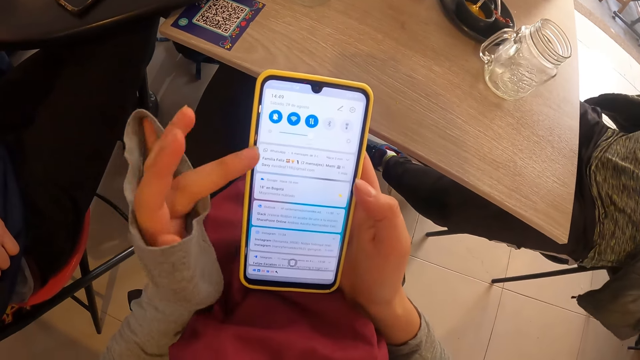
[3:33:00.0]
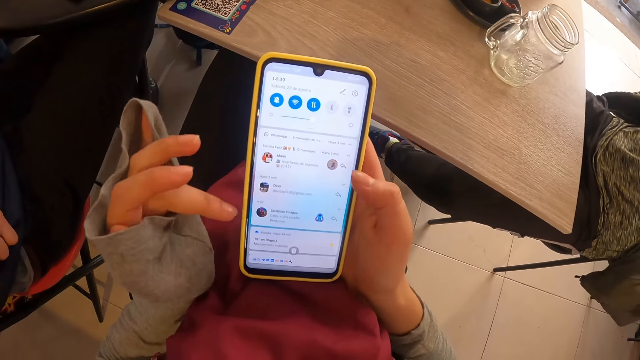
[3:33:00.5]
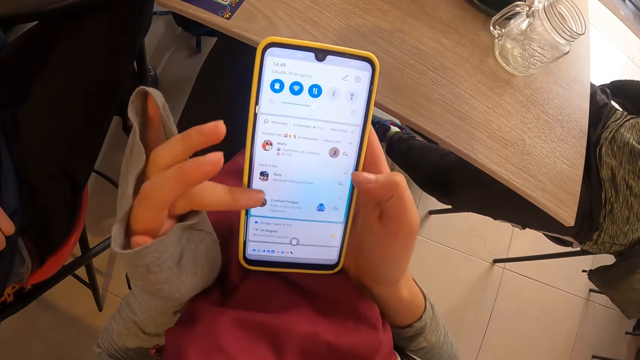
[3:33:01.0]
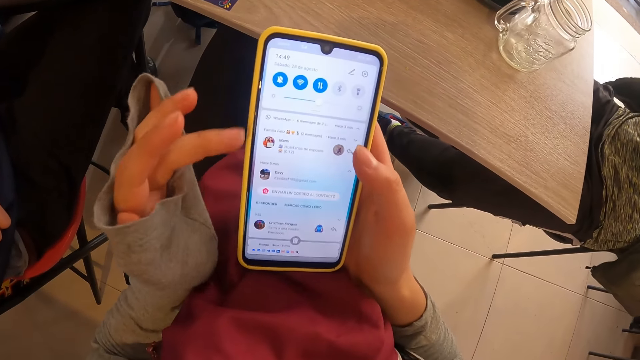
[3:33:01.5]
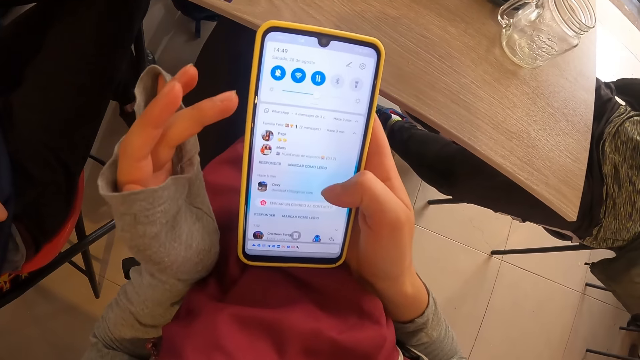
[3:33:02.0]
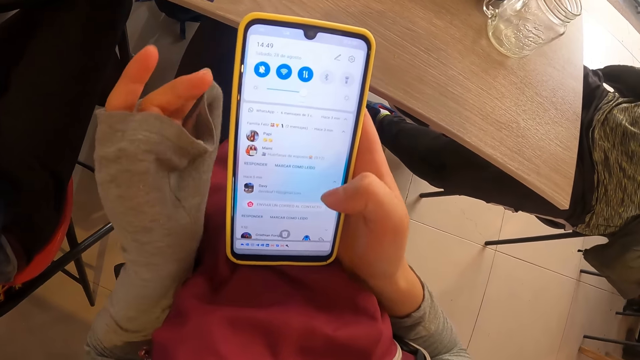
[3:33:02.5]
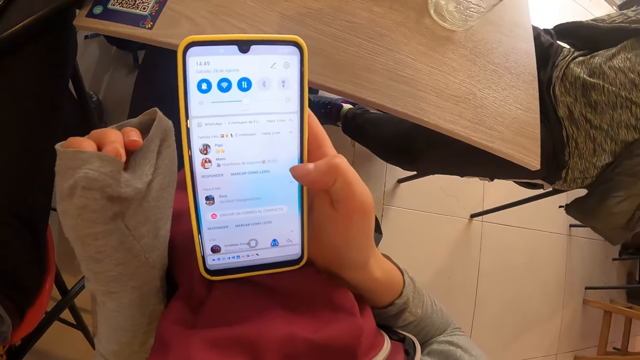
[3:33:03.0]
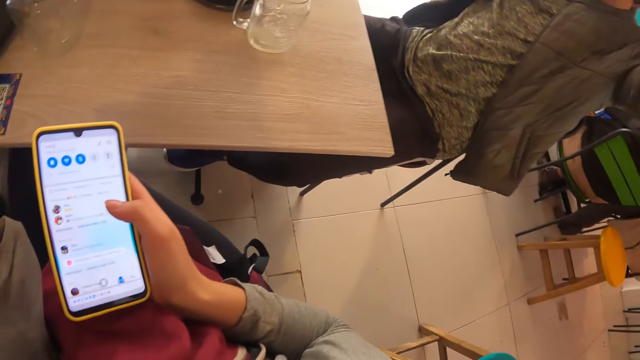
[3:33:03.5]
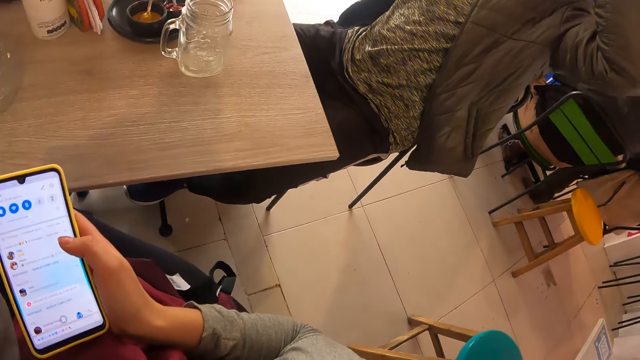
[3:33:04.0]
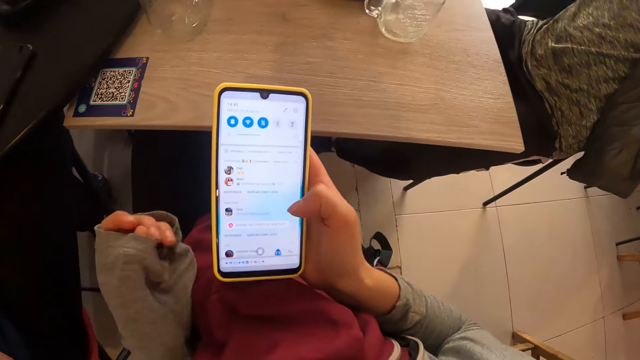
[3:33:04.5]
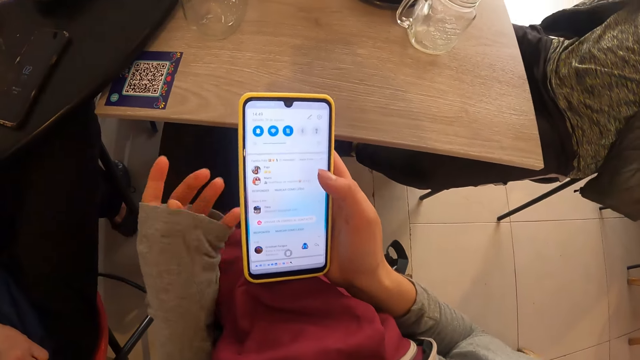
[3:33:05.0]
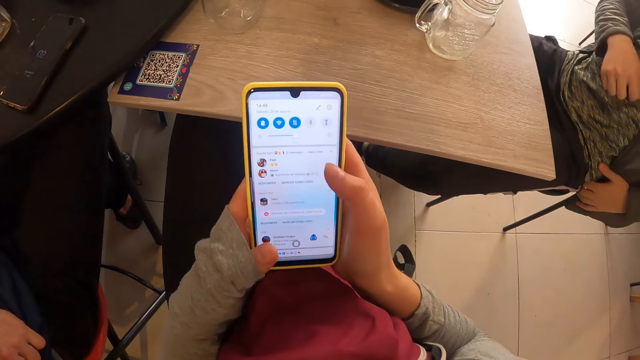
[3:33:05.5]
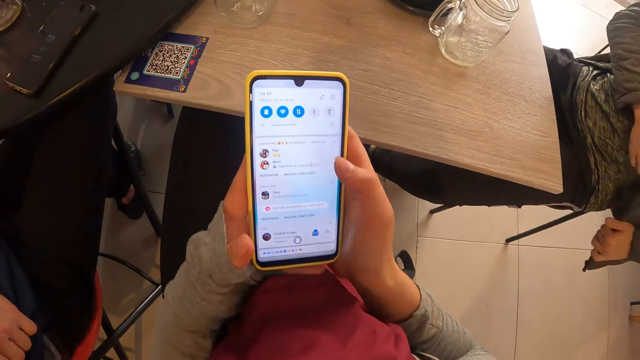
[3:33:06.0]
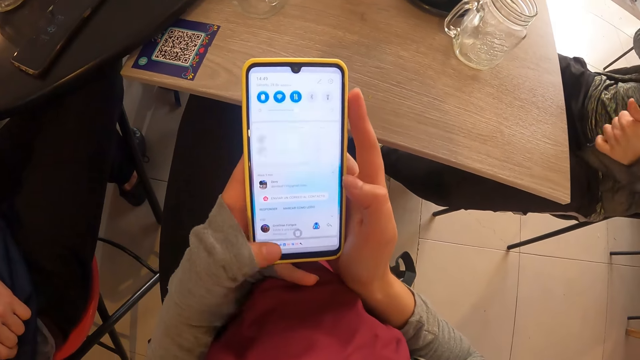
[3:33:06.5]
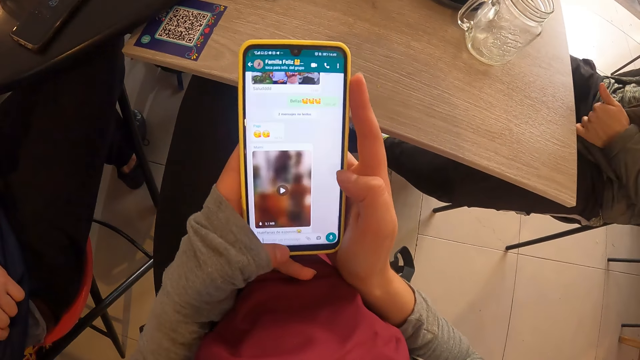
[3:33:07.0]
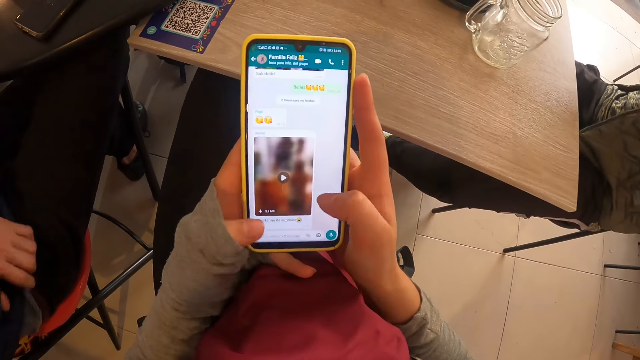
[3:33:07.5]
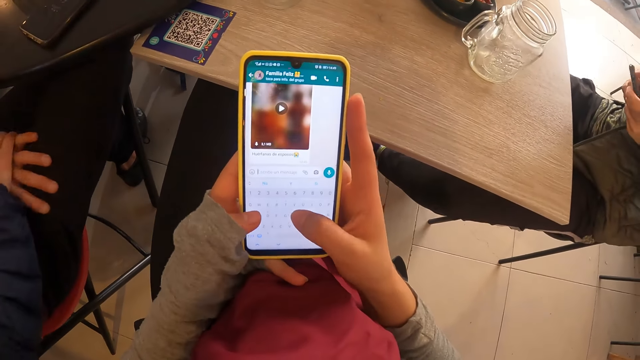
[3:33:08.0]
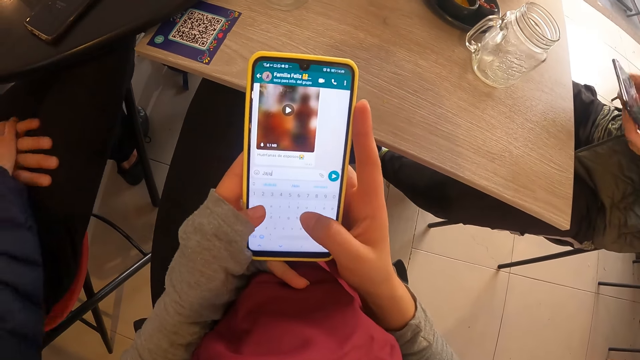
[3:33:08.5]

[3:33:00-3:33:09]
The camera wearer operates the phone with her right hand. She operates the phone in both hands. The man takes the phone out of the left side of the jacket with his right hand. The camera wearer uses the phone.

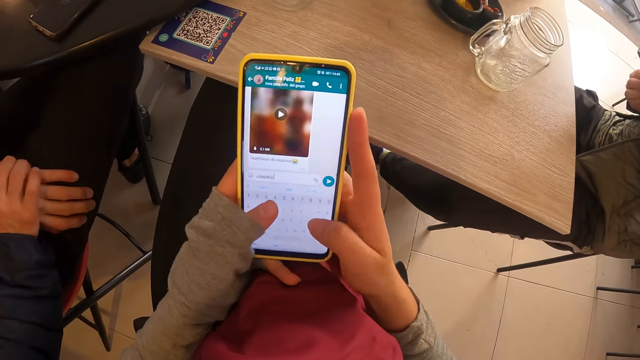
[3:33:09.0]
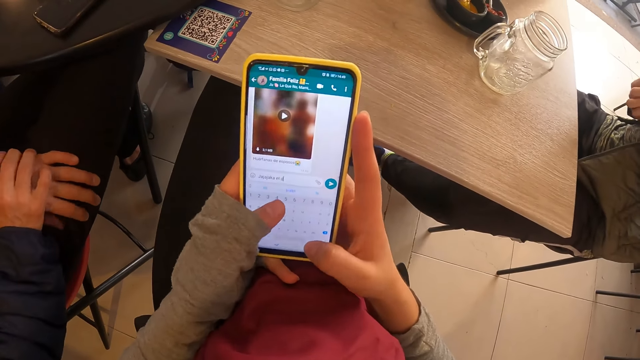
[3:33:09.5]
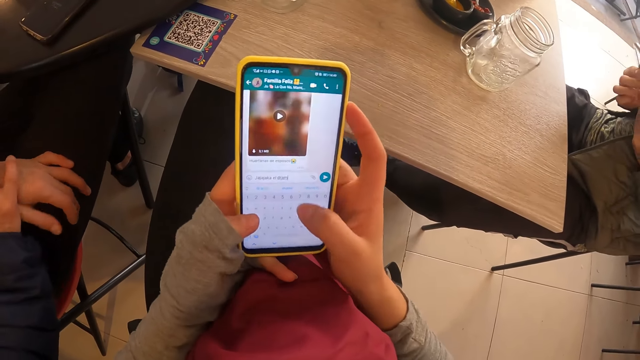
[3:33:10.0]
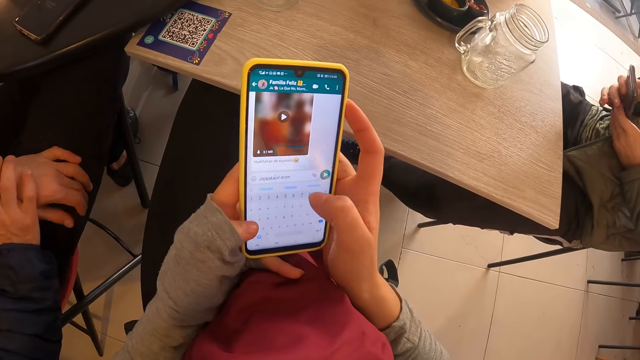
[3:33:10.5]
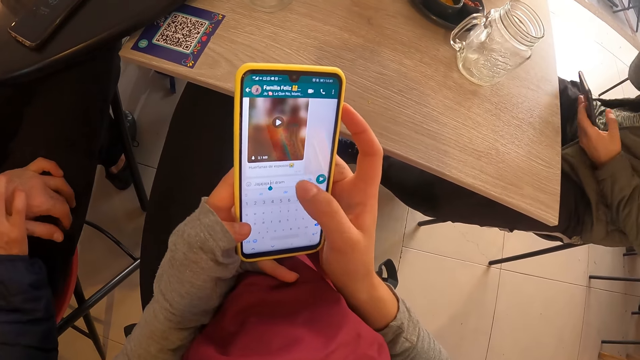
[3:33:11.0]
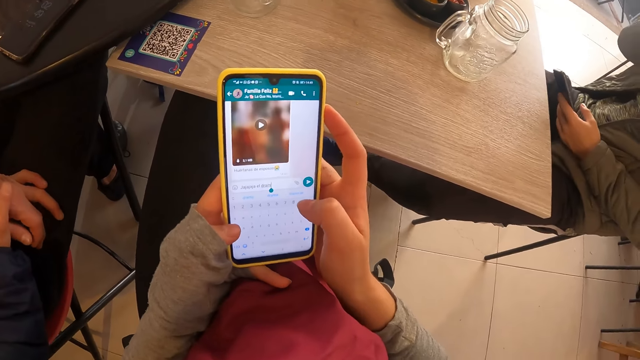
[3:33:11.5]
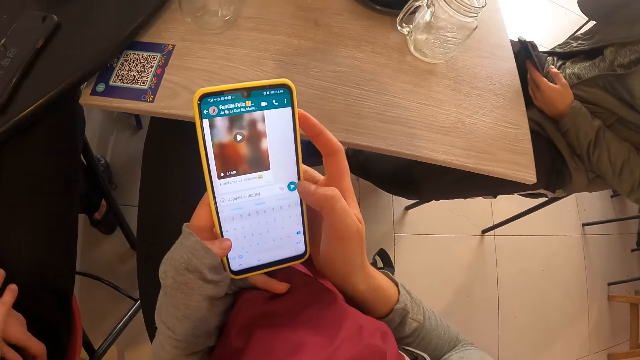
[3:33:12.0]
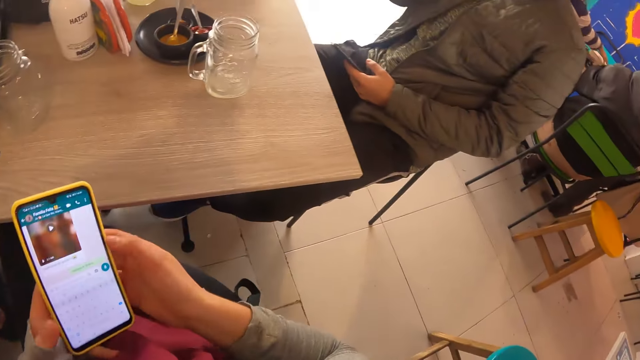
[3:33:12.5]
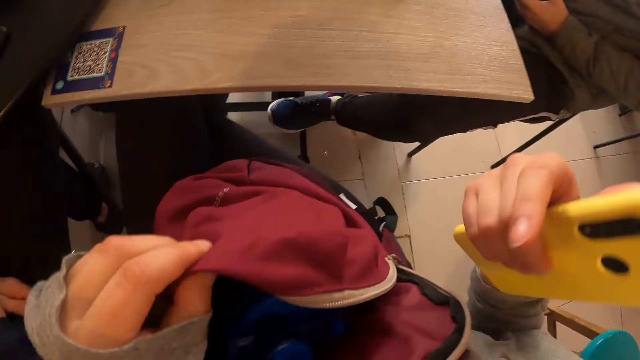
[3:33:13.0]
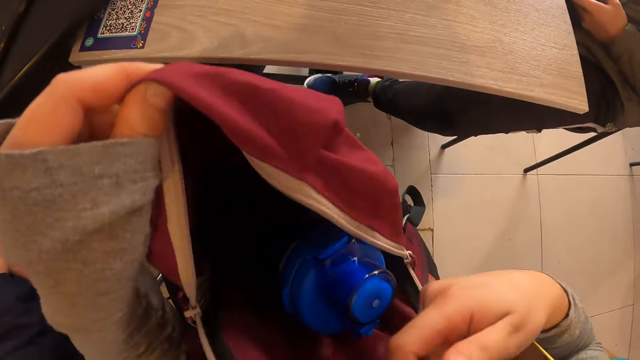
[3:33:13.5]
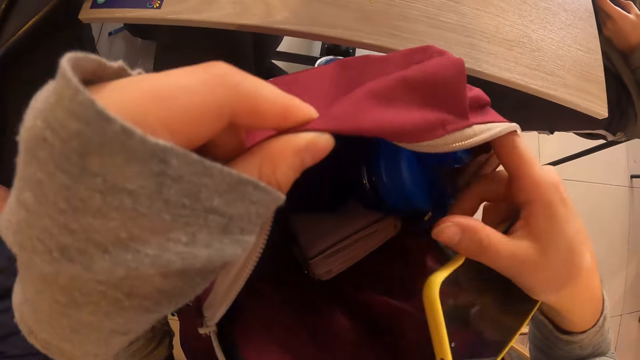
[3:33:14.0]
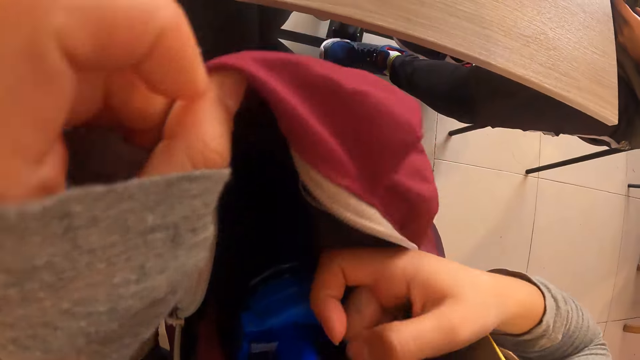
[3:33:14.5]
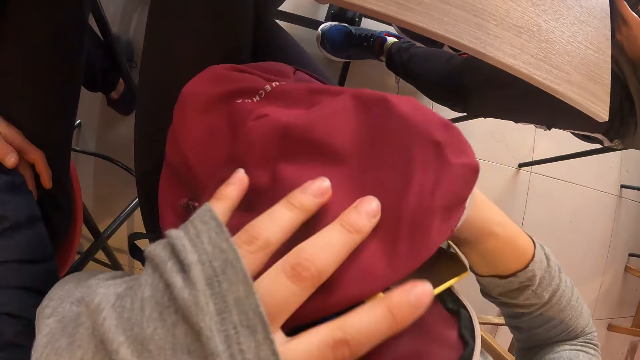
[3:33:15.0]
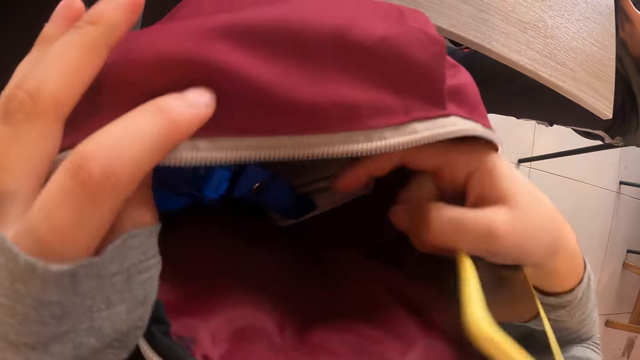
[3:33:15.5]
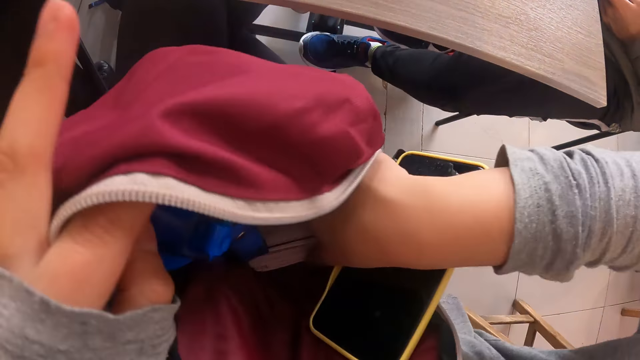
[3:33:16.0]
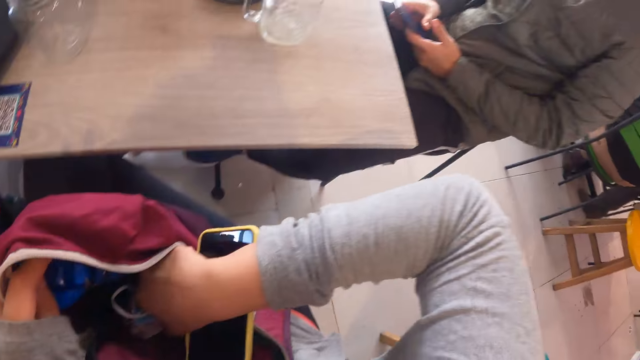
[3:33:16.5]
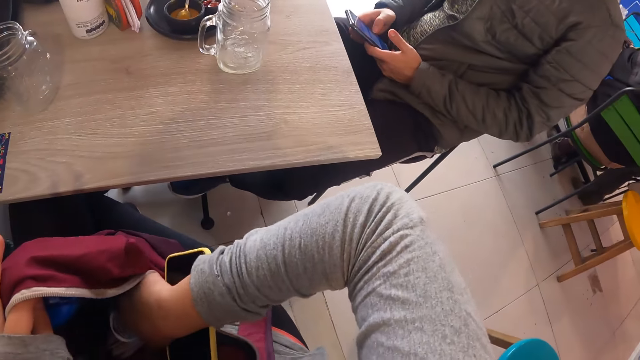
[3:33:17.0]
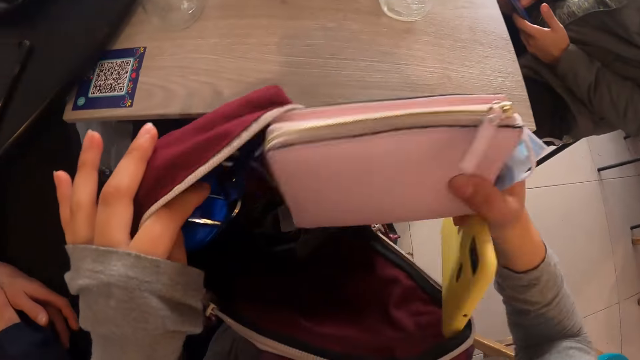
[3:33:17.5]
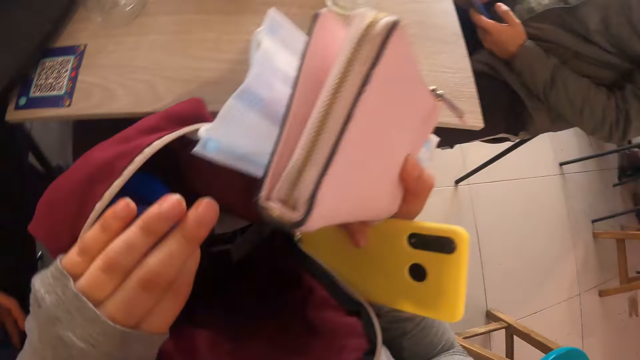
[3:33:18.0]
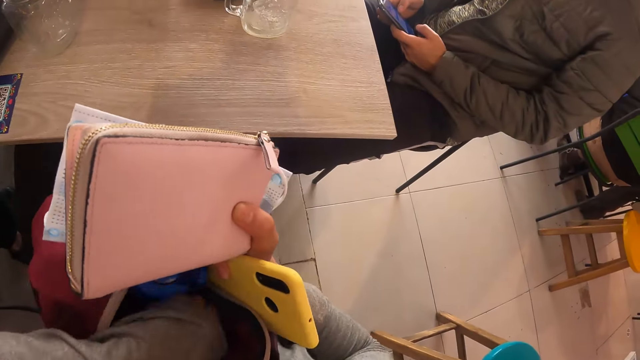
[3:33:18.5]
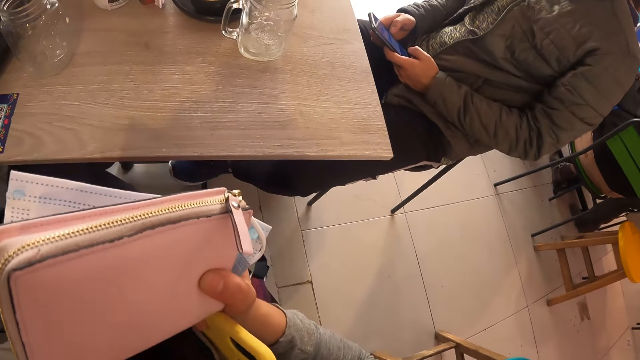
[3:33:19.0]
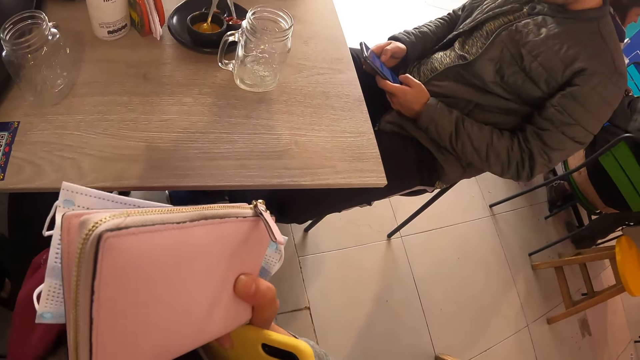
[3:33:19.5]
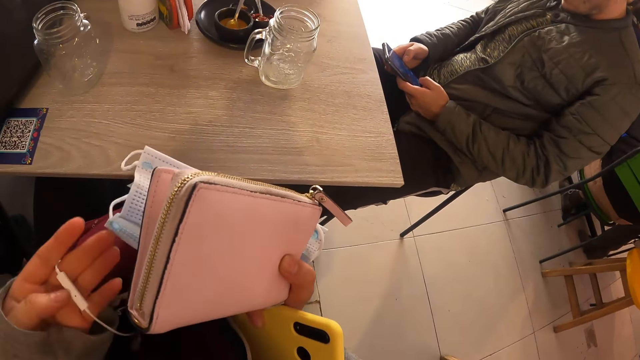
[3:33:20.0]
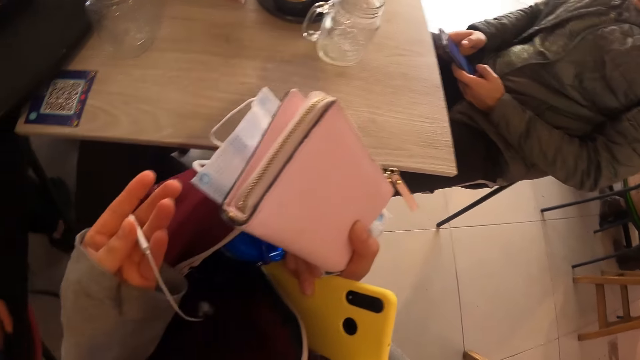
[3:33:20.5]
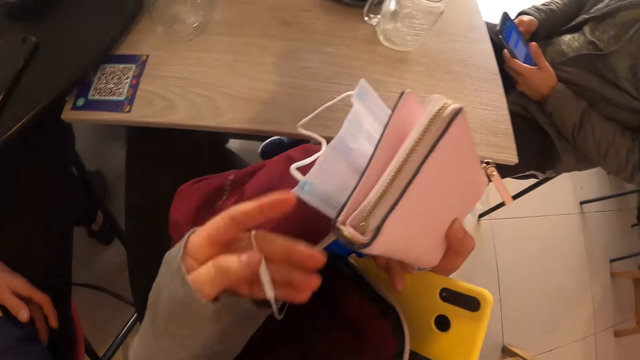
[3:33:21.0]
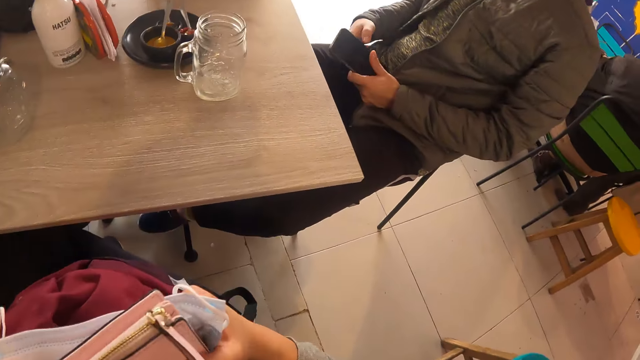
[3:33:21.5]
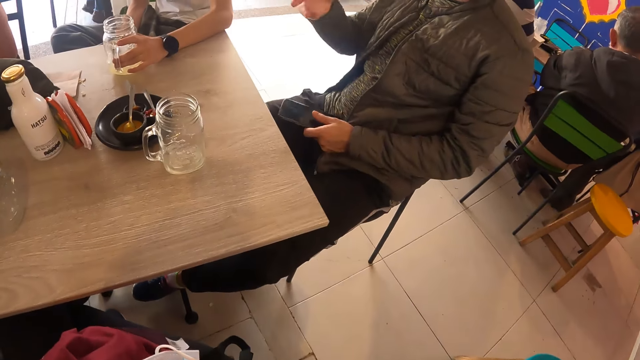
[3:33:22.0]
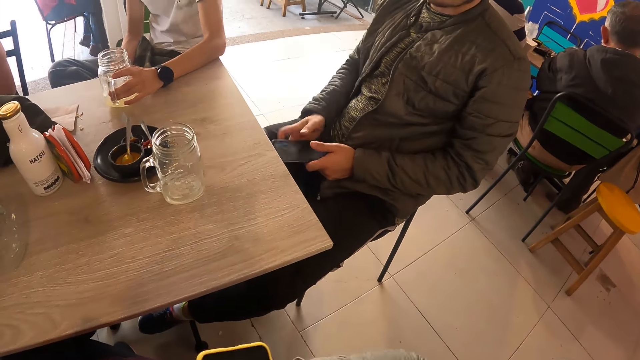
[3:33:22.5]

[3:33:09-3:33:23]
The camera wearer uses the phone. The man operates the phone in both hands. He holds the phone in his left hand. He touches his face with his right hand. The camera wearer uses the phone again. They move a bottle in the bag on their lap with their right hand. They take a purse out of the bag on their lap with their right hand. They take a pouch, mask and a microphone. They take an earpiece out of the bag on their lap with their left hand. They take the pouch, mask and microphone again.
